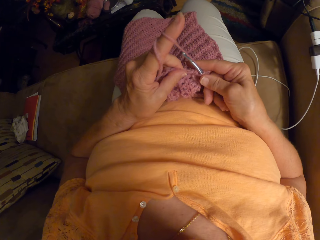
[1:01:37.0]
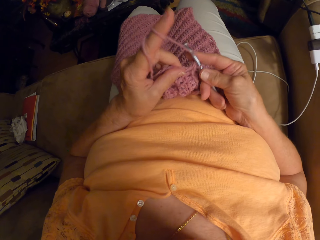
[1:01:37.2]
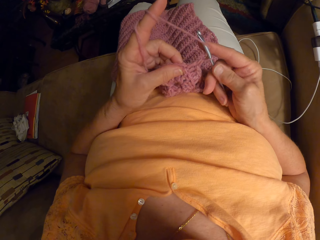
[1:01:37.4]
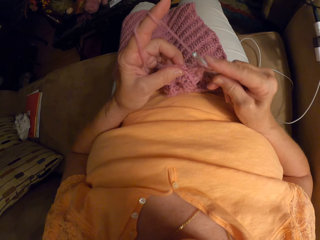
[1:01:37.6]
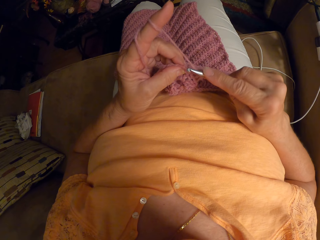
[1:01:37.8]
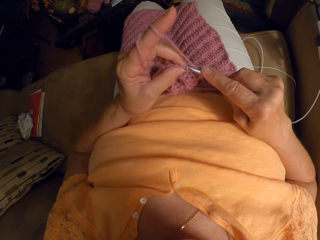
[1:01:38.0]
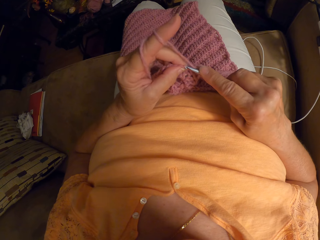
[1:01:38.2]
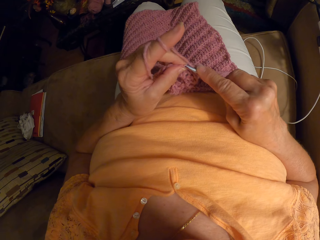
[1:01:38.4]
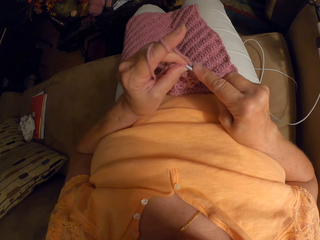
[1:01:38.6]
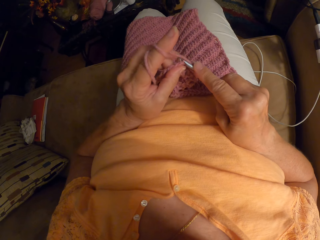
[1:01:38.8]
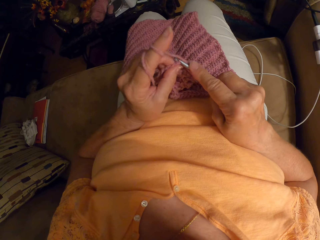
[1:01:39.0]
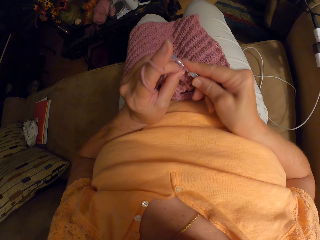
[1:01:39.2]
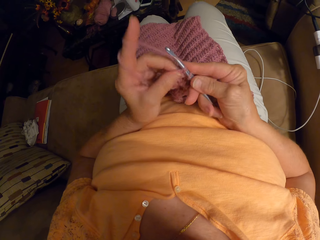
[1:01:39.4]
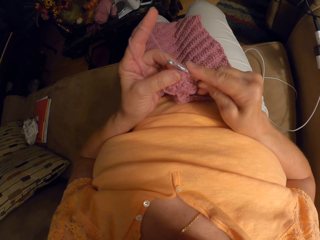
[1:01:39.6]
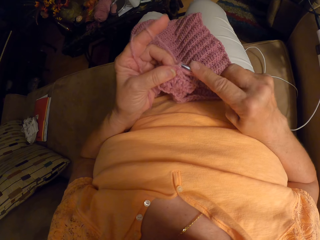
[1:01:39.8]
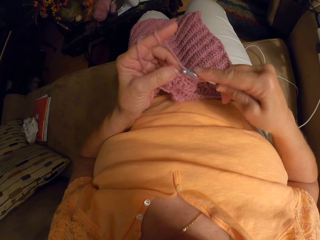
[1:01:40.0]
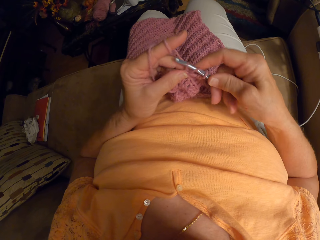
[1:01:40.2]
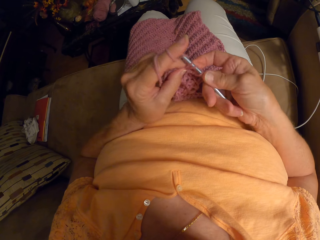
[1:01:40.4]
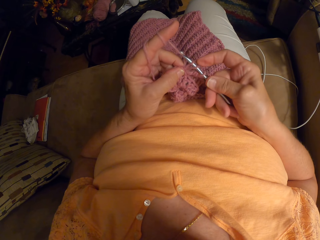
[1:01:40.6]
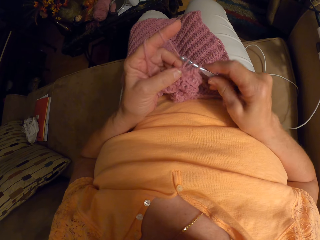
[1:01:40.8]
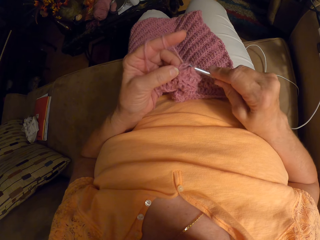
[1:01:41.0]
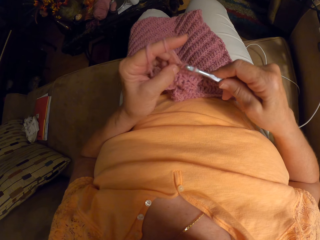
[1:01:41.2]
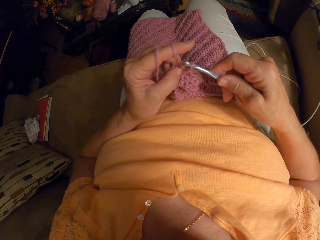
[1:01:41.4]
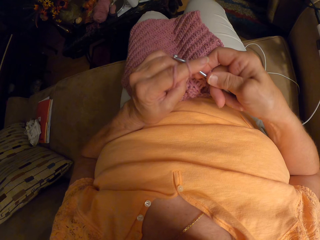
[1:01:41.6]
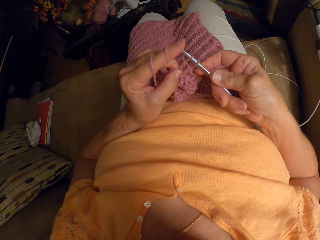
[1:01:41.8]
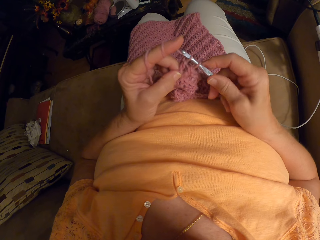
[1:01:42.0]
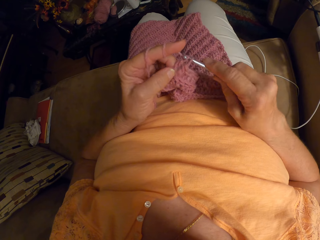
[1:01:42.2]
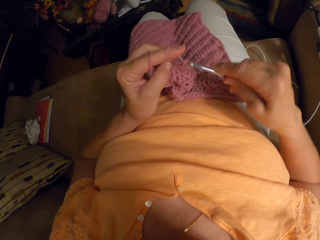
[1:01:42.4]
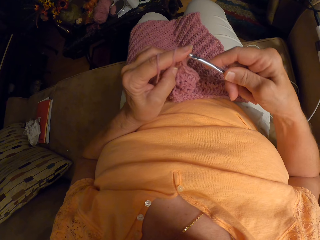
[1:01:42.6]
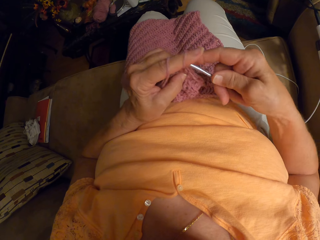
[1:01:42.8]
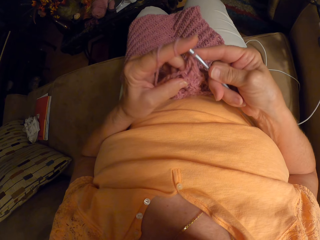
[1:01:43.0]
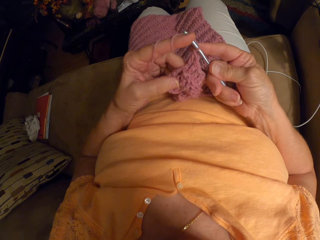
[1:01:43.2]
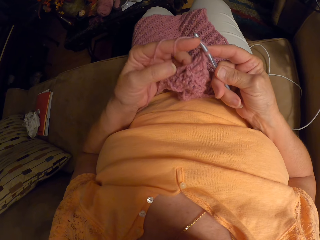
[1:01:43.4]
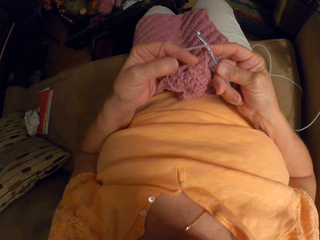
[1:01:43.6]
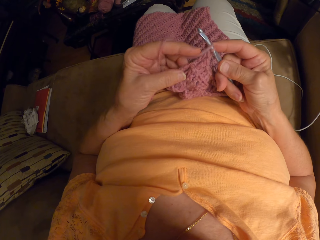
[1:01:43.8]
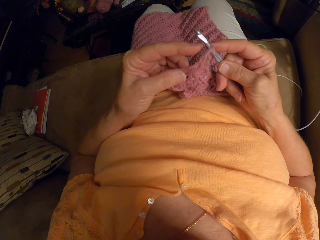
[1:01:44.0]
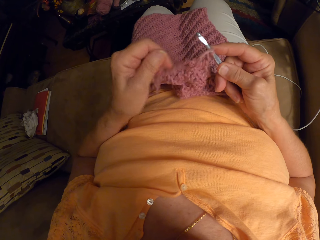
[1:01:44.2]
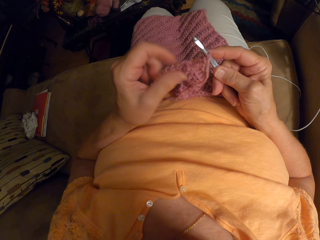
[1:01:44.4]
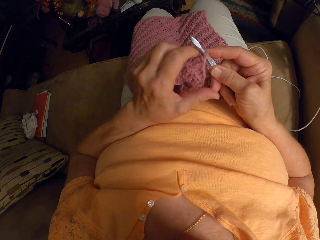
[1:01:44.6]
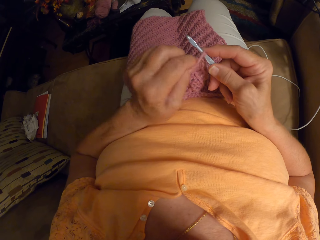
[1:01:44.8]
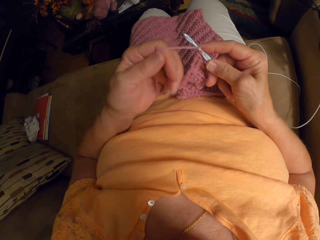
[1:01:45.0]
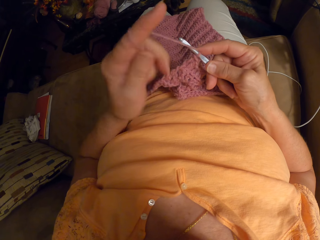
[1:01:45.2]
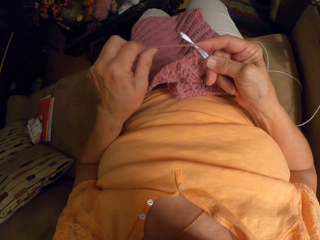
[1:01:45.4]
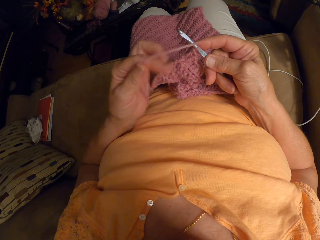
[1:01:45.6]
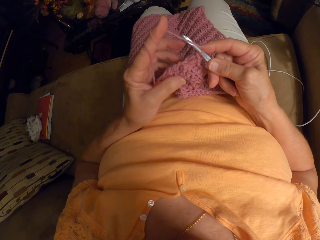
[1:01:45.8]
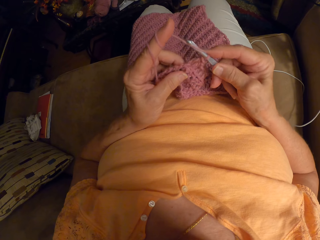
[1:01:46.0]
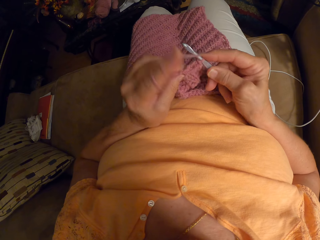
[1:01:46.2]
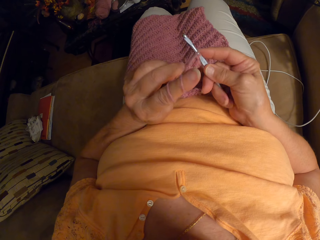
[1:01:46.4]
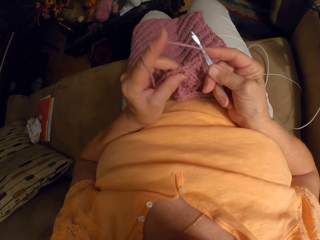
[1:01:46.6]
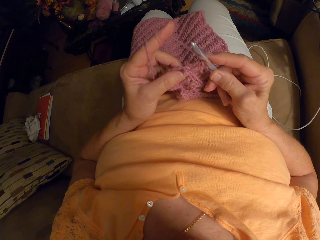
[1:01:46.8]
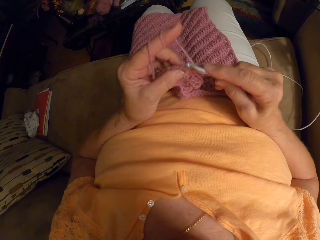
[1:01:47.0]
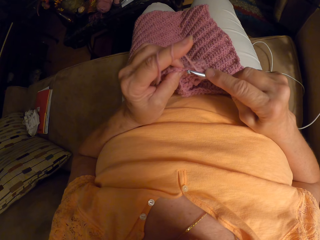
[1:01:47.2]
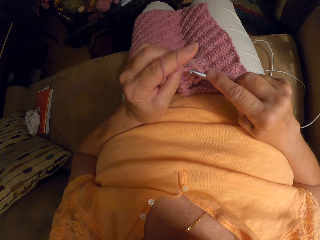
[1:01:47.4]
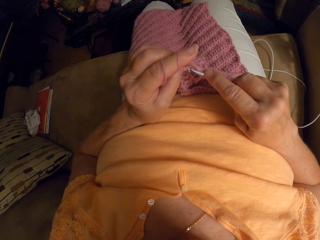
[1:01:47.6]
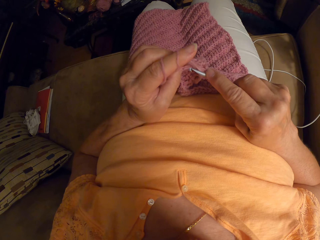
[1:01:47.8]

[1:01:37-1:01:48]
The camera wearer sews a piece of yarn using crochet. She sews the piece of yarn using crochet repeatedly. The yarn cord flips on the index finger. The camera wearer wraps the yarn around her left index finger.

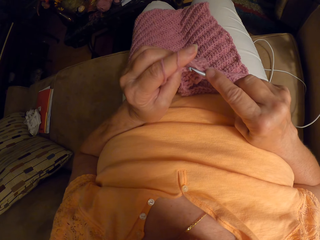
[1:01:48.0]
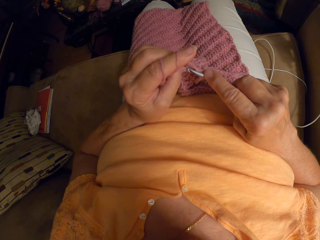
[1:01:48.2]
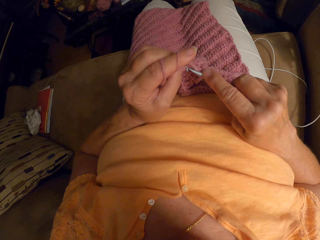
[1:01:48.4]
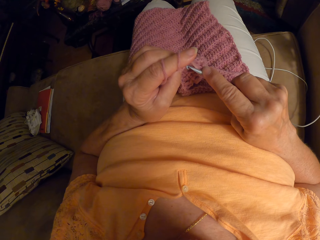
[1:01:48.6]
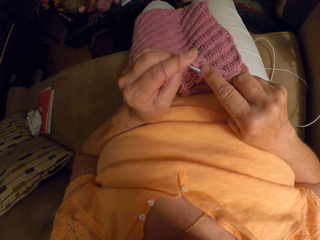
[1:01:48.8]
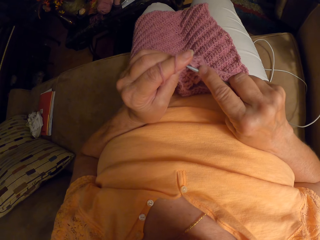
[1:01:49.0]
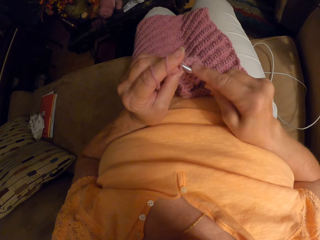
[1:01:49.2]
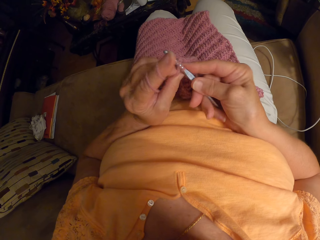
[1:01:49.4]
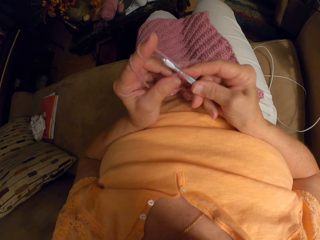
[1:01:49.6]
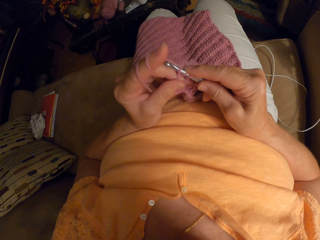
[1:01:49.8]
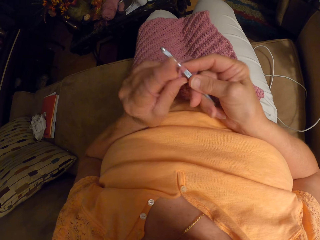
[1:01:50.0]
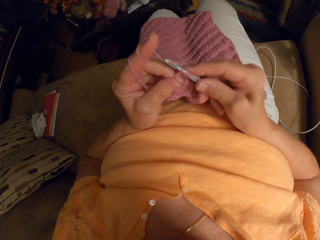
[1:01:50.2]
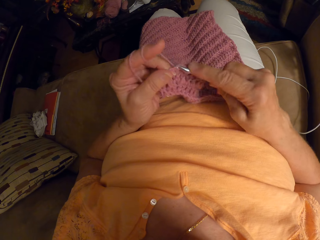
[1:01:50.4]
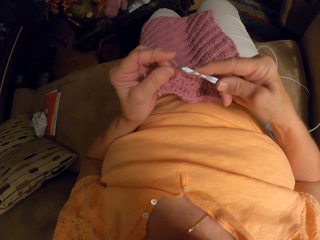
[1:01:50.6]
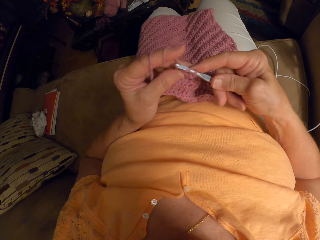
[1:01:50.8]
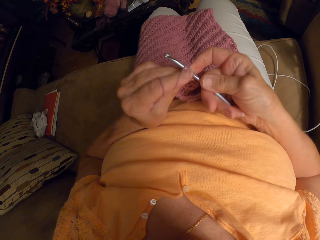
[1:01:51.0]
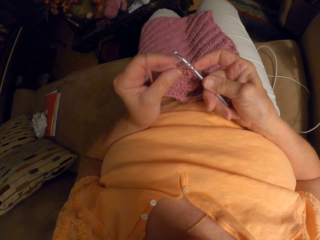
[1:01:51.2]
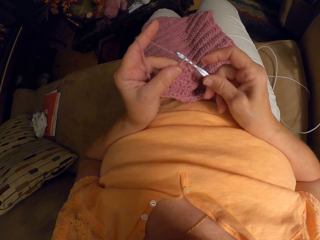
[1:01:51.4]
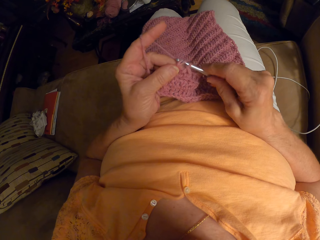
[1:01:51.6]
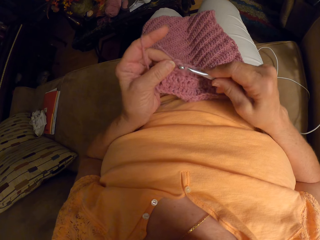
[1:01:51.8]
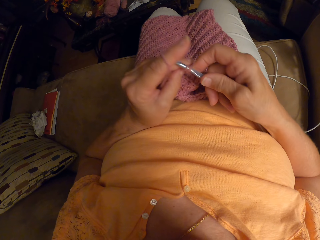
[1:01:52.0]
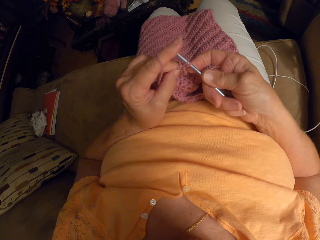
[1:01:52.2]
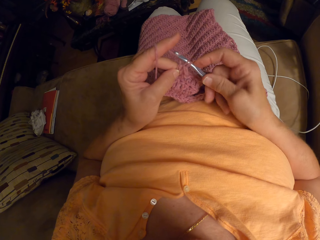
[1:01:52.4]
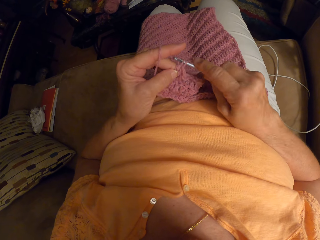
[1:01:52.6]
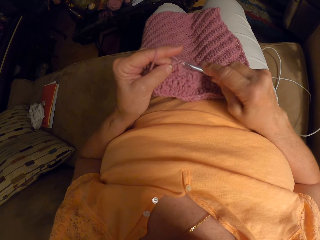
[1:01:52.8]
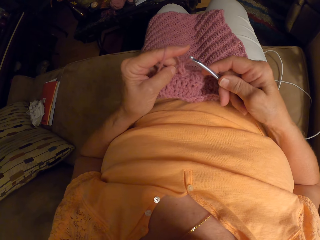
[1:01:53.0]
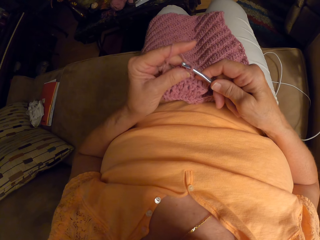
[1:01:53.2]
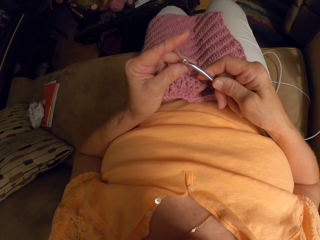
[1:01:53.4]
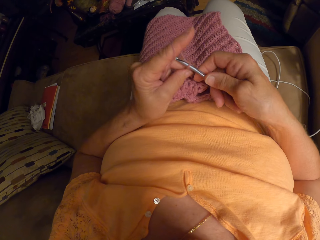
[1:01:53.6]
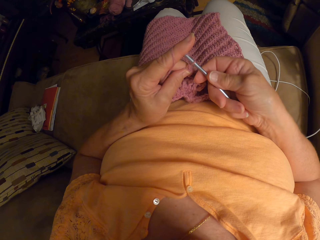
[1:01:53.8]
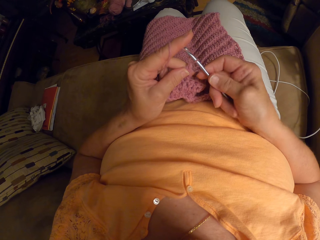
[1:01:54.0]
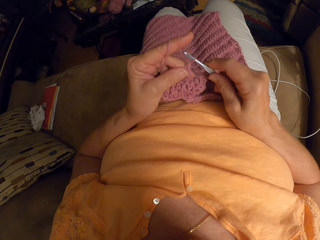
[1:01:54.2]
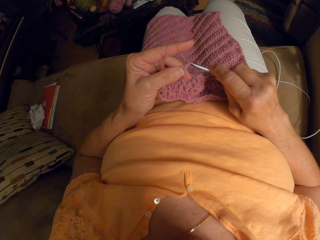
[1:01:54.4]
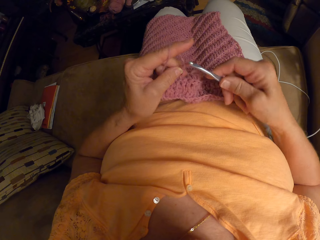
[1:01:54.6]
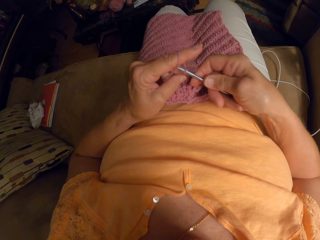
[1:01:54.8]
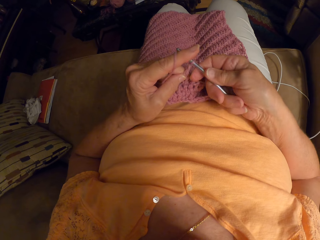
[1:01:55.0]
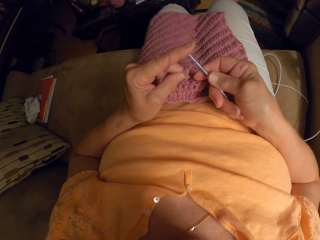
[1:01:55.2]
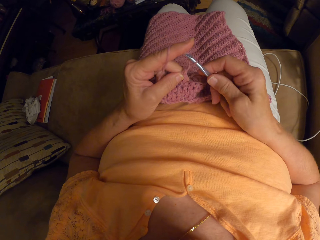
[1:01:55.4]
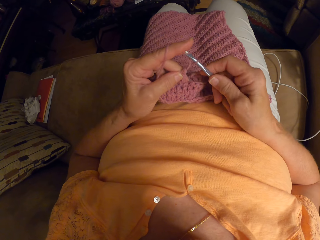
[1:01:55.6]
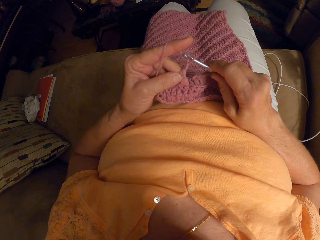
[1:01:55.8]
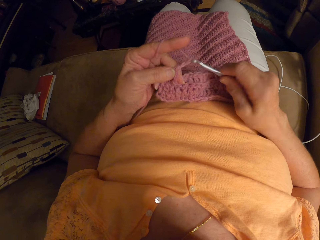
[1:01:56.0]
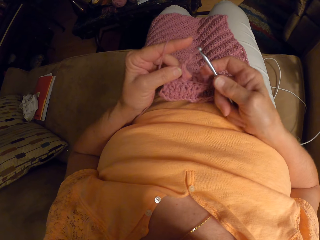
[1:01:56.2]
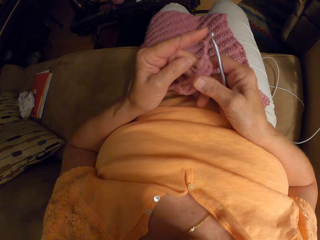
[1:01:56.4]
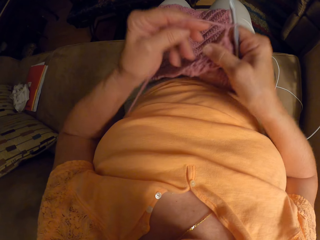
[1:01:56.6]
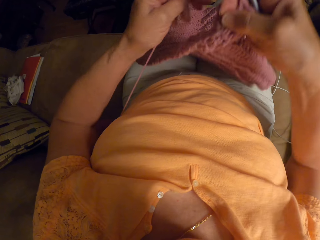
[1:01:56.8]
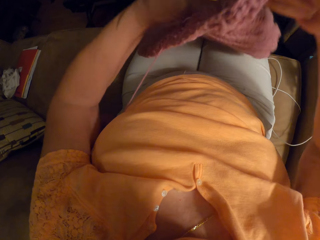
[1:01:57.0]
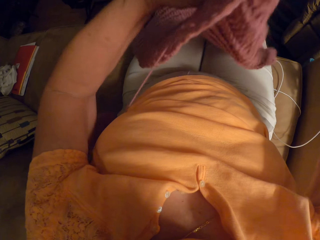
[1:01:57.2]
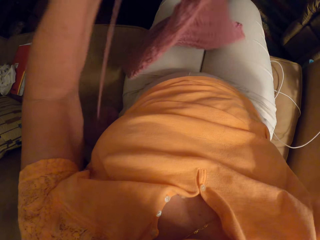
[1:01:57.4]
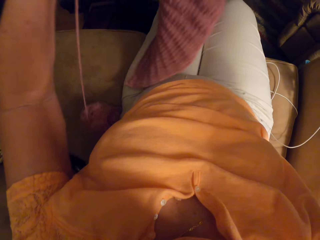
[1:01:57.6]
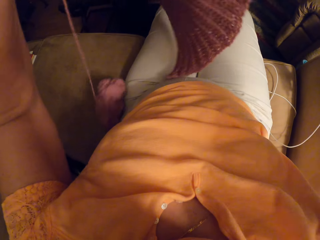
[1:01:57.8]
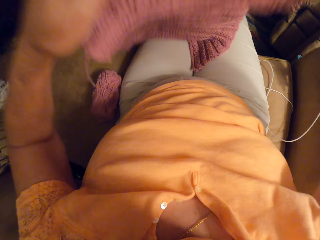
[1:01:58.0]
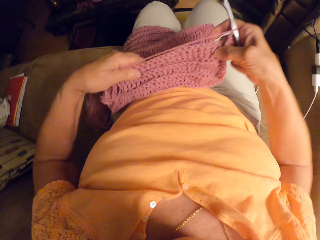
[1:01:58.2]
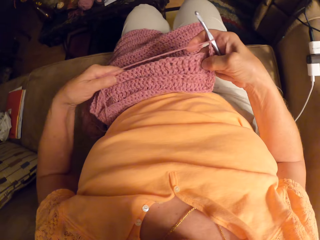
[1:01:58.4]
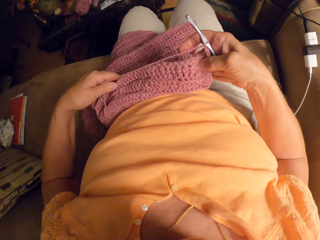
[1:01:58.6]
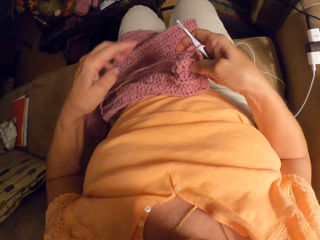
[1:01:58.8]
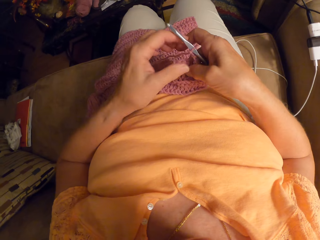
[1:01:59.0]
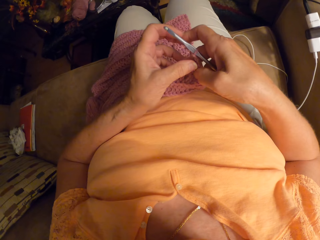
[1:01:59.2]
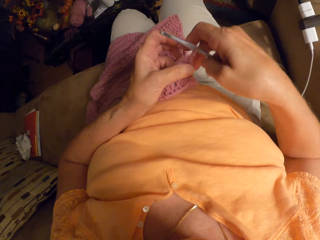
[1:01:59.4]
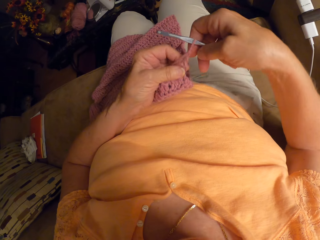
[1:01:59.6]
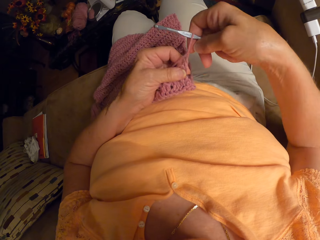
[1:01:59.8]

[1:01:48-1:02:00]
The camera wearer resumes crocheting the yarn with the crochet hook. She sews a piece of yarn using crochet. She sews the piece of yarn using crochet repeatedly. She raises the crochet and lays the crochet on her thighs.
